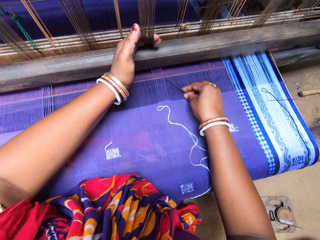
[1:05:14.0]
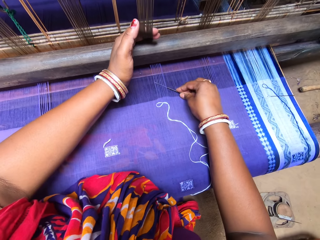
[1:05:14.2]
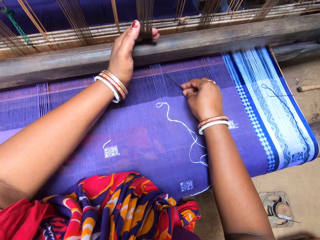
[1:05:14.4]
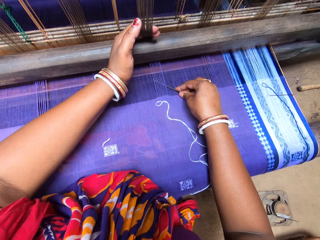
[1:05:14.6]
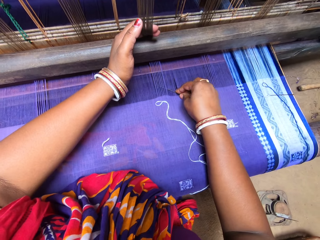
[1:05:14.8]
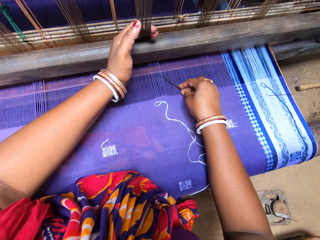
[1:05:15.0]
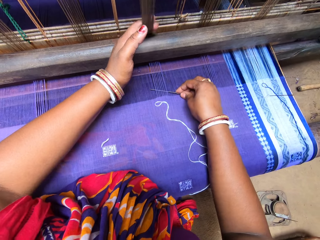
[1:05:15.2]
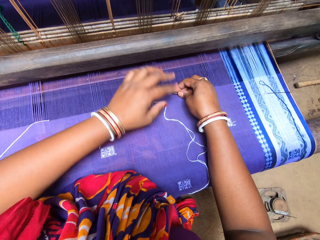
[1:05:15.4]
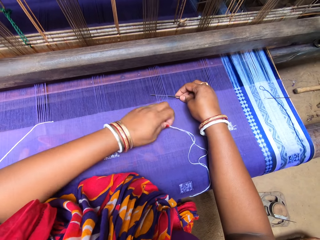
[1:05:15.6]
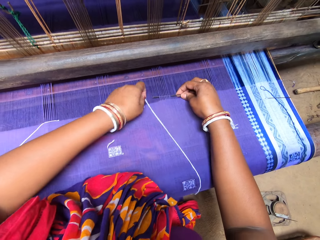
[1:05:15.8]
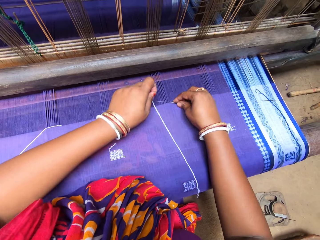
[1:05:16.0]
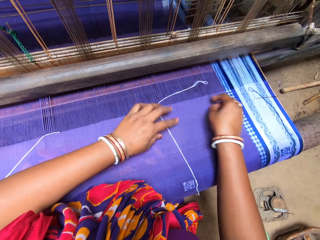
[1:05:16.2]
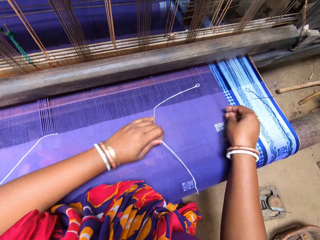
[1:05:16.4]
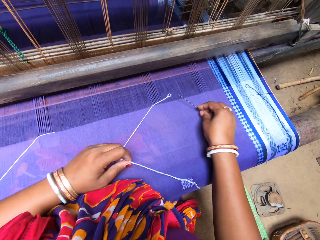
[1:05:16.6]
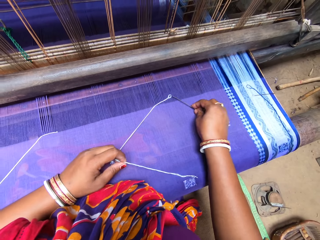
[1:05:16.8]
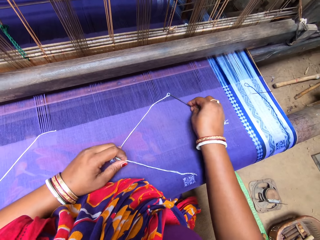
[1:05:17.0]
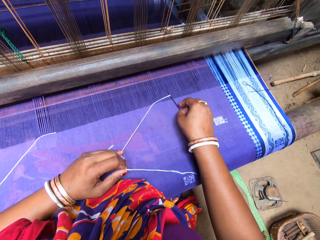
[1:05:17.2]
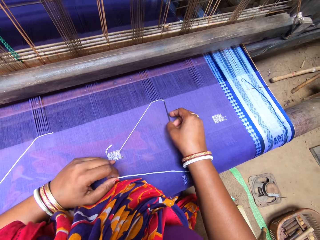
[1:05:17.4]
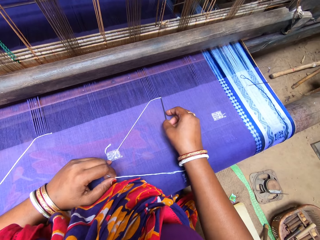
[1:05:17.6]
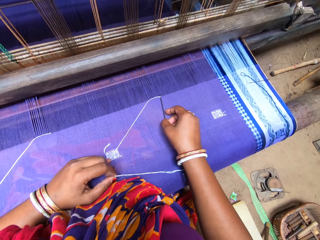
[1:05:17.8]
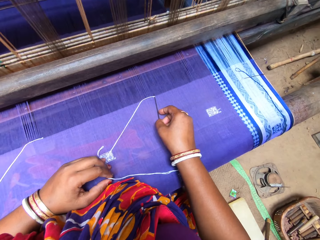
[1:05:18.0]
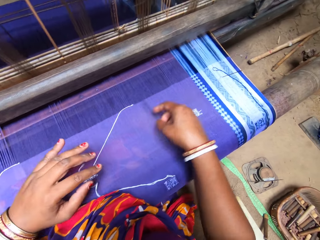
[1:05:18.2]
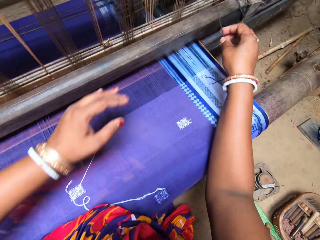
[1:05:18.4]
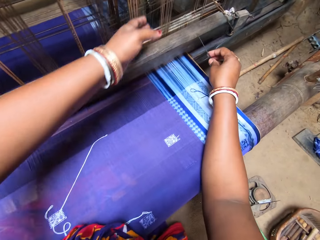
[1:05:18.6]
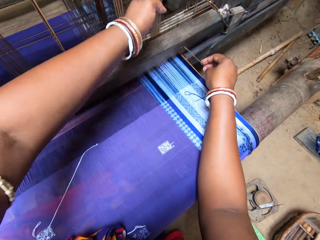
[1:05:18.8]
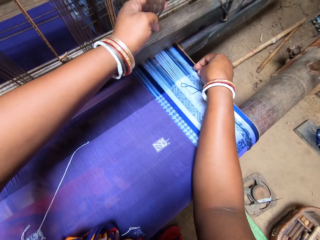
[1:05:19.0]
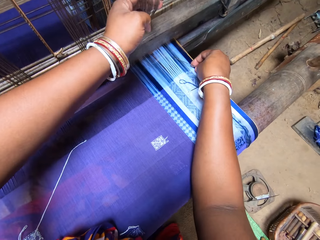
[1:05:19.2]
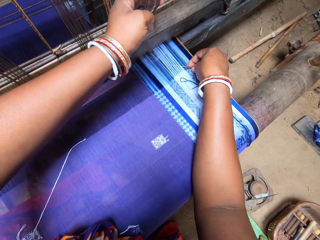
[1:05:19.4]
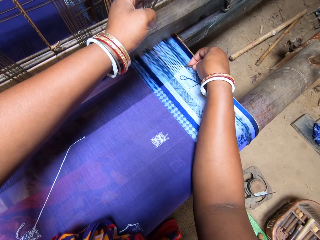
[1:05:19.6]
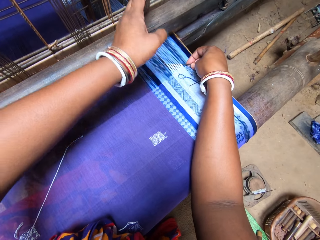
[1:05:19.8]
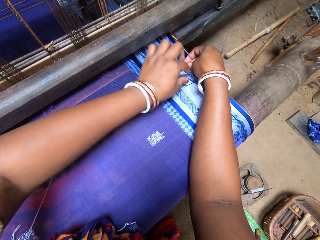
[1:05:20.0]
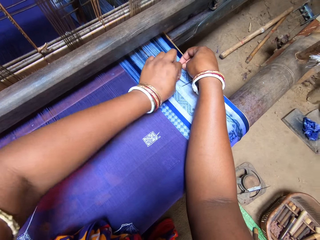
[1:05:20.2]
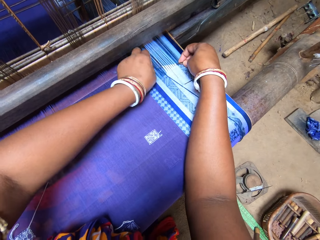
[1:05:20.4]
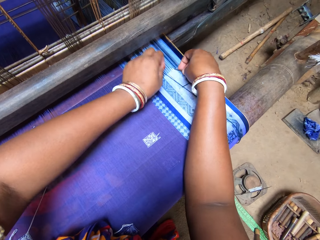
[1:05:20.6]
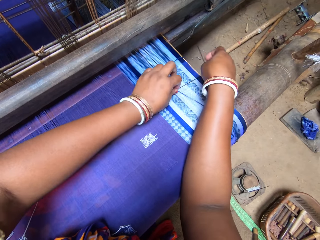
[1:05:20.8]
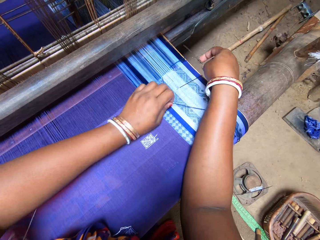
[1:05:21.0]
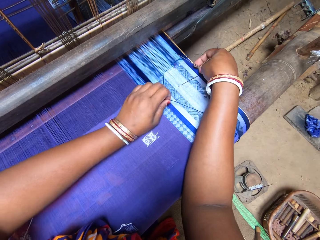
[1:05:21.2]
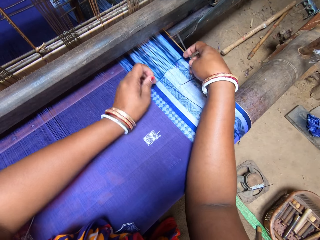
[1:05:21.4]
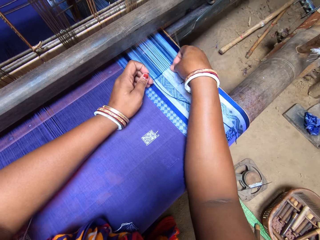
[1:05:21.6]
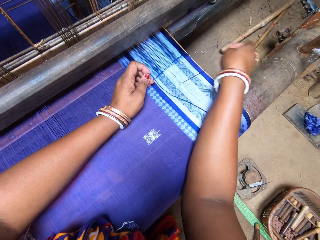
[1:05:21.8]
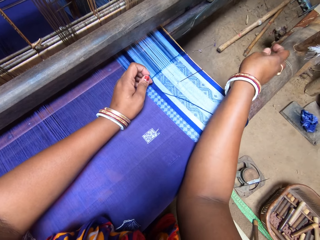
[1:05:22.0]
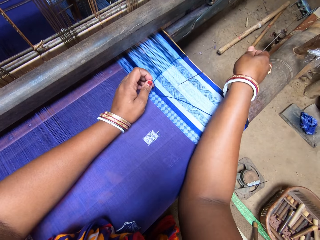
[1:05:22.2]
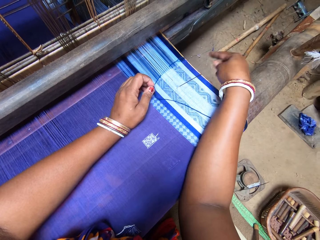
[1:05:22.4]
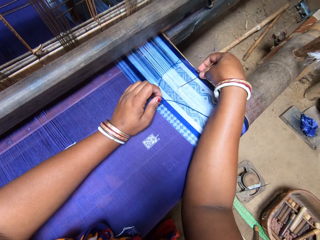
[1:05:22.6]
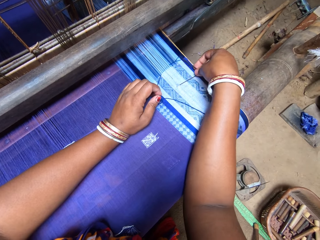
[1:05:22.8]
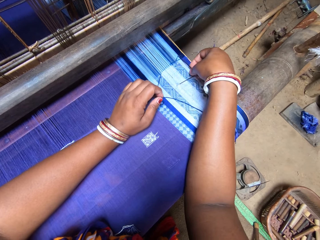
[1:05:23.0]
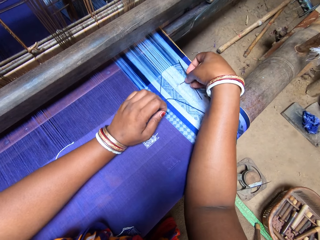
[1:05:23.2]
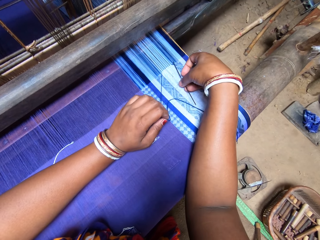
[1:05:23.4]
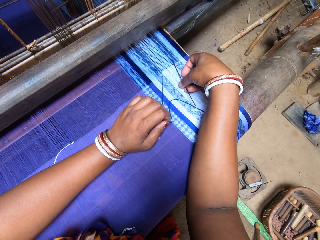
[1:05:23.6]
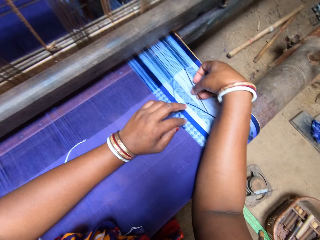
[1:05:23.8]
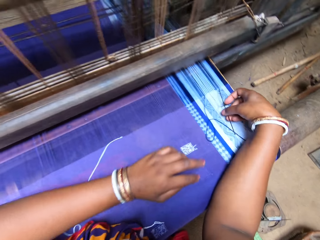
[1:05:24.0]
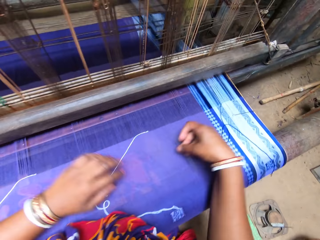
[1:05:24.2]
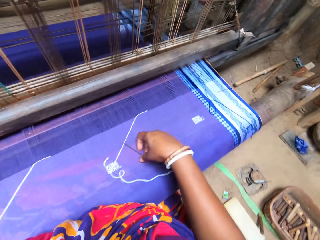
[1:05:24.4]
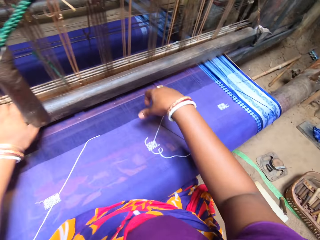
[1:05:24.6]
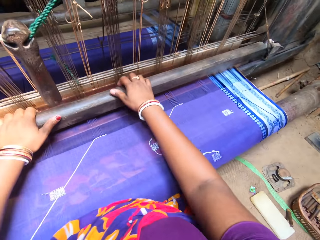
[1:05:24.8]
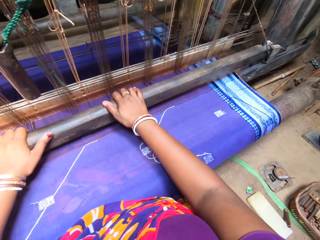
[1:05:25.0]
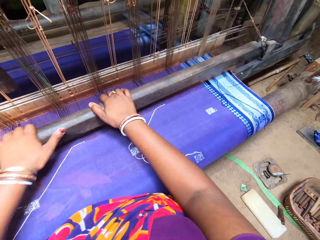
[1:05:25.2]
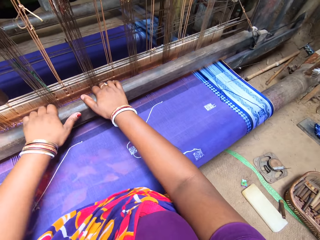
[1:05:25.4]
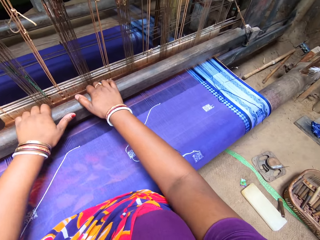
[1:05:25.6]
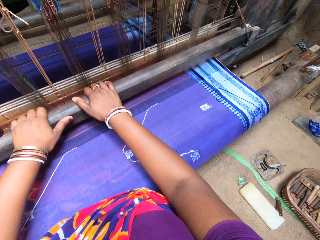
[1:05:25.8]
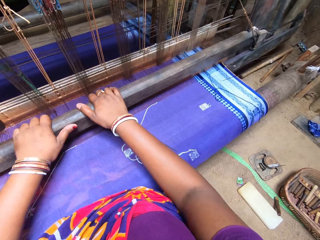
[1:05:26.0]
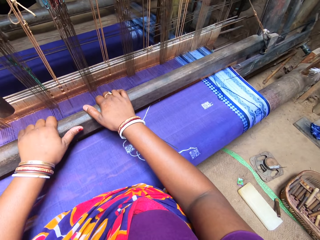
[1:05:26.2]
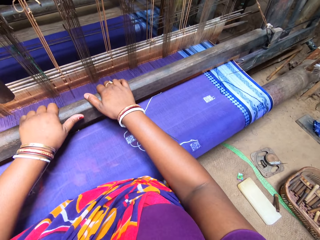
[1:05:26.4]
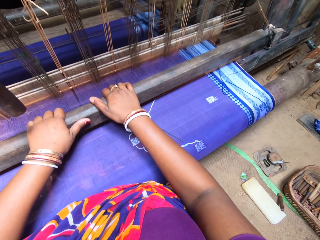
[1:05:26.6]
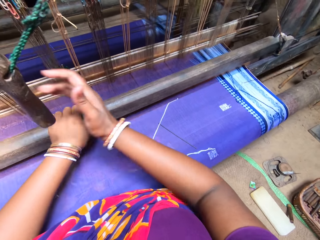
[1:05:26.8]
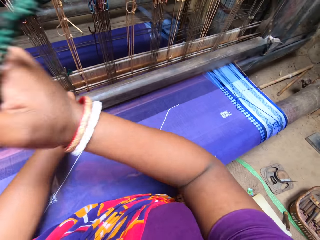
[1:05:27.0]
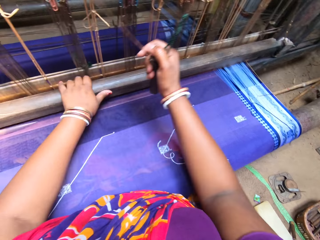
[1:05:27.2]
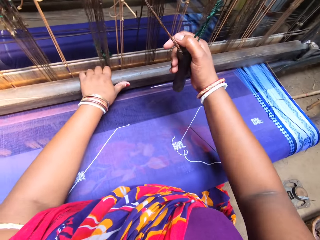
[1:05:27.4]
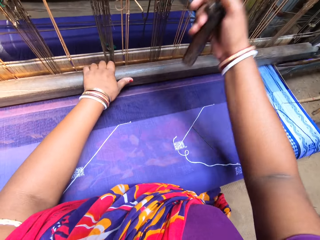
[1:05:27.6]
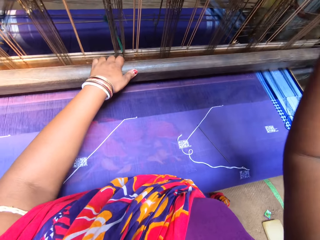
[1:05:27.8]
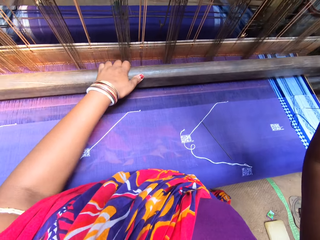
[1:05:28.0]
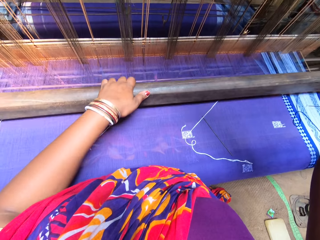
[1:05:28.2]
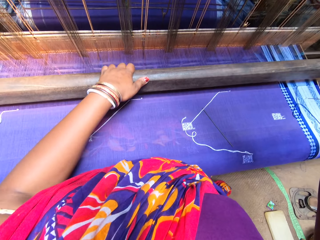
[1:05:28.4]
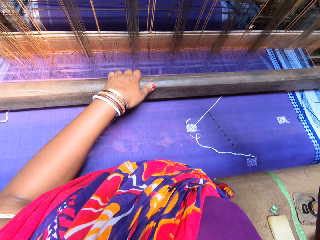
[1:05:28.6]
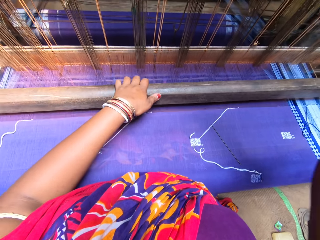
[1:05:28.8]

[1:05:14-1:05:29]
The camera wearer pulls the loom heddles with her left hand. She holds the thread. She moves the needle on the fabric with her right hand. She puts the needle on the threads. She grabs the thread on the fabric with her left hand. She puts the thread on the needle. She folds the thread with the needle in her right hand. She pulls the mid section of the thread with her left hand. She takes the thread. She puts the needle on the thread. She positions the thread on the fabric with the needle in her right hand. She pulls the loom heddles with her left hand. She holds the threads. She puts the needle on the threads. She raises the blue thread with the needle in her right hand. She grabs the blue thread on the fabric with her left hand. She puts the thread on the needle. She pulls the blue thread with the needle in her right hand. She throws off a loose thread on the fabric with her left hand. She picks something. She inserts the needle in the blue thread hole with her right hand. She pulls the blue thread with her left hand. She holds the thread with the needle. She moves the loom bar with both hands. She drops the needle. She holds the loom bar. She sews the cloth. She grabs the picking stick of the loom with her right hand. She weaves on the loom with both hands. She holds something. She sews the cloth.

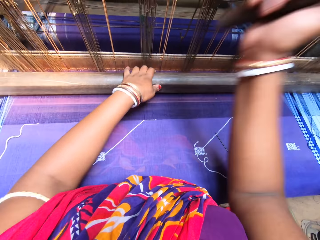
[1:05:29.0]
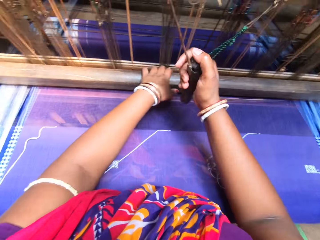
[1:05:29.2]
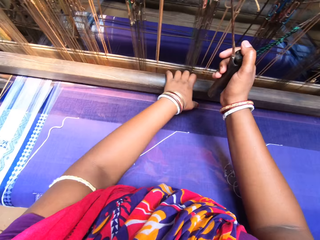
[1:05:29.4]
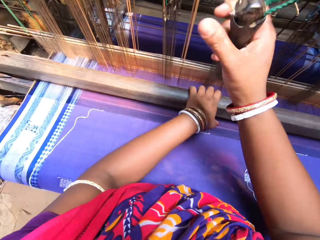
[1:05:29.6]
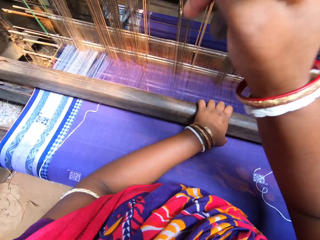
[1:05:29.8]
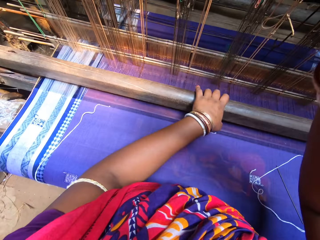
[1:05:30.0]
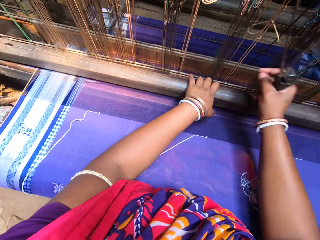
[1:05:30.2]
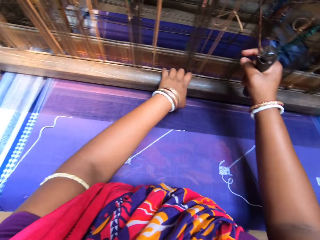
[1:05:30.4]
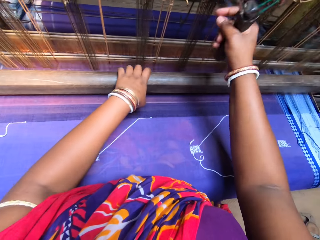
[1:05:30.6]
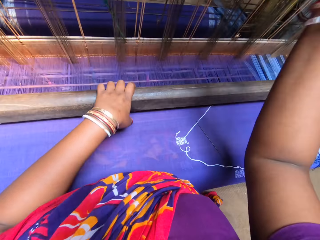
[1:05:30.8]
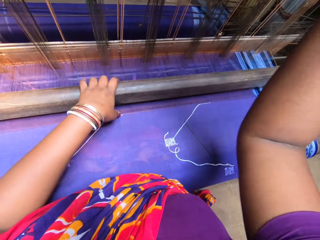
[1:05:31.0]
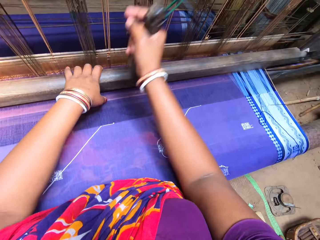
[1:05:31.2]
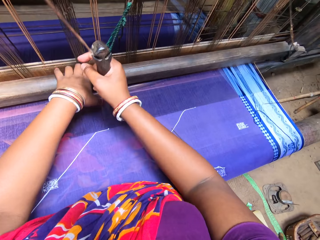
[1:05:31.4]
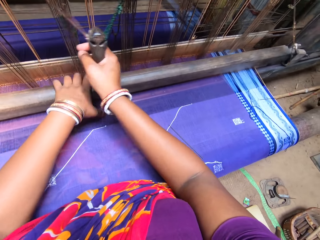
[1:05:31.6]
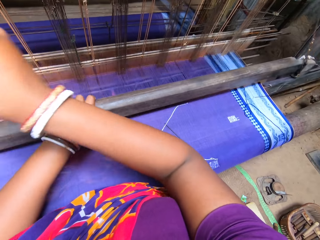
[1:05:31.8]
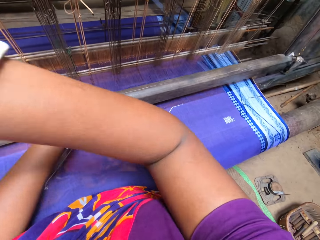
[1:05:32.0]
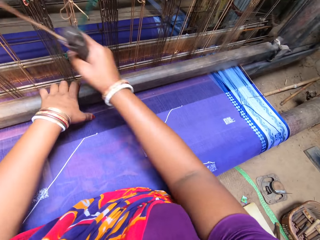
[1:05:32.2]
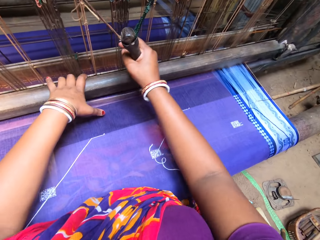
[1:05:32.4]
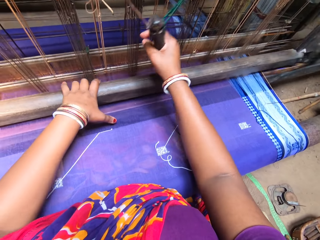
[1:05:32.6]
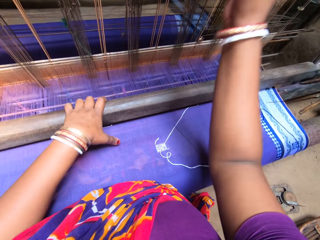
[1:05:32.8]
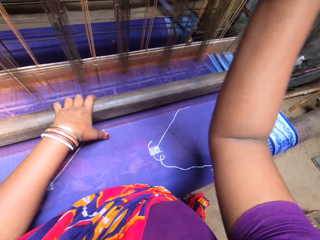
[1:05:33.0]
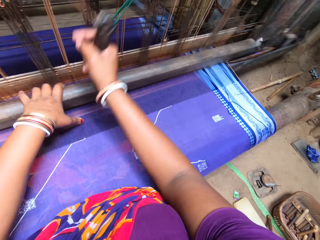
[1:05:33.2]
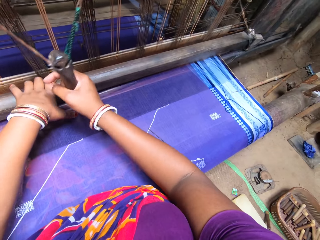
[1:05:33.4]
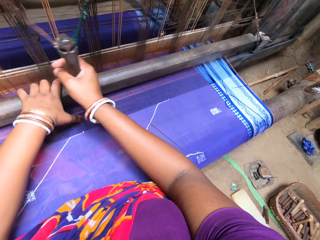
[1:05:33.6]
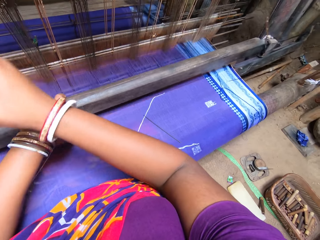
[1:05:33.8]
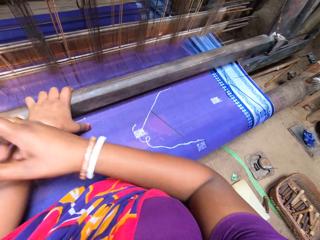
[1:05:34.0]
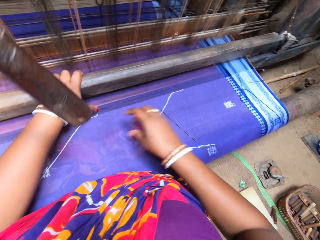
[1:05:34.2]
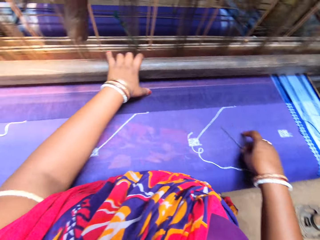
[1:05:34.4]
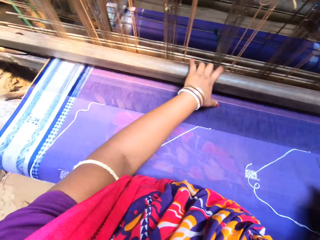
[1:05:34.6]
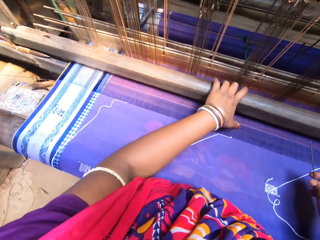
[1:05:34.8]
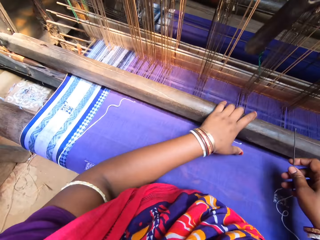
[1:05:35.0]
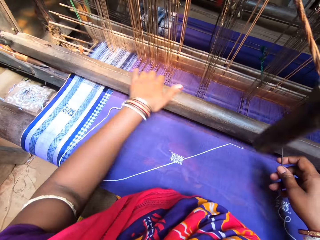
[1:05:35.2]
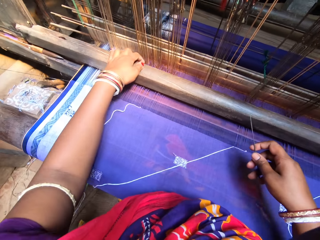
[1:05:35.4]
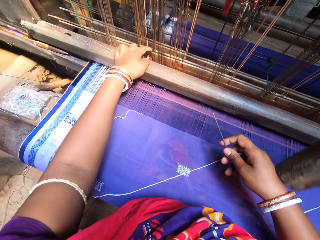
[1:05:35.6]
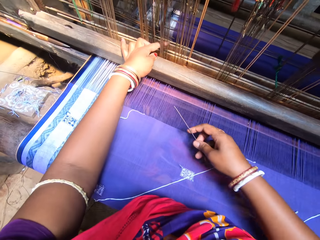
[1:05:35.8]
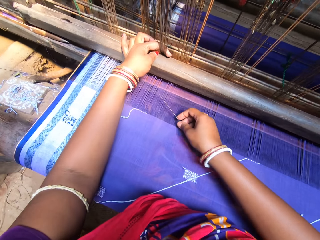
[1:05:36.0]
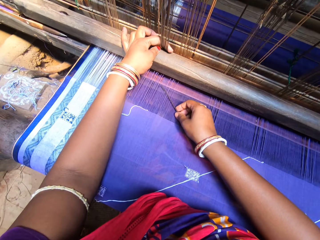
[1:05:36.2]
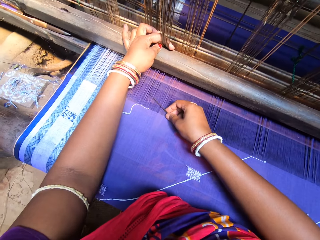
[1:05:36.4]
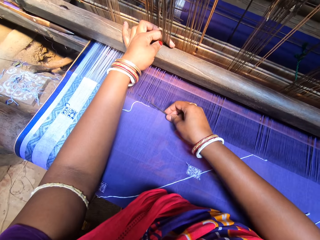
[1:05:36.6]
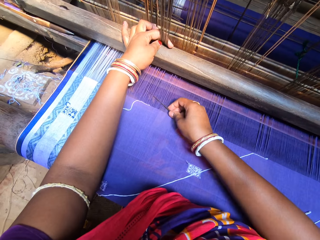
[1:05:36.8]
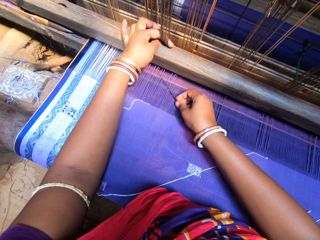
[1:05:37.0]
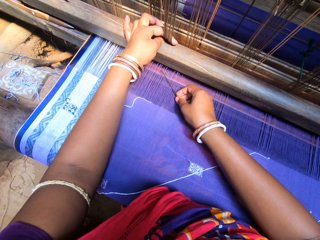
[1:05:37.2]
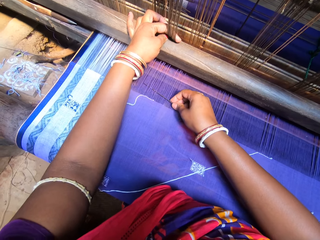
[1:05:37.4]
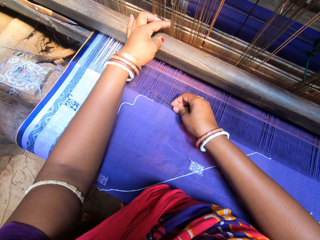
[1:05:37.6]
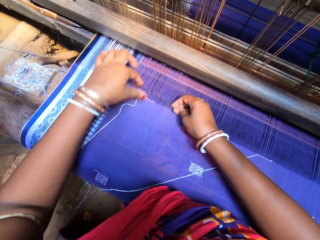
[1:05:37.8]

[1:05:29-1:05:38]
The camera wearer grabs the needle on the fabric with her right hand. She repositions her hand on the metallic bar. She moves the needle behind the fabric thread with her right hand.
